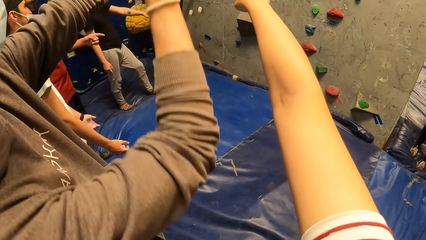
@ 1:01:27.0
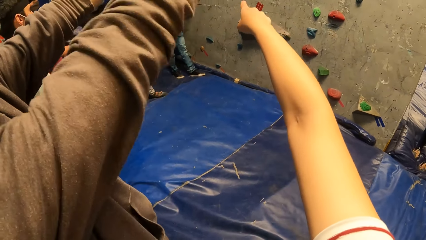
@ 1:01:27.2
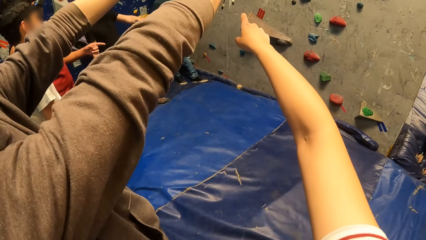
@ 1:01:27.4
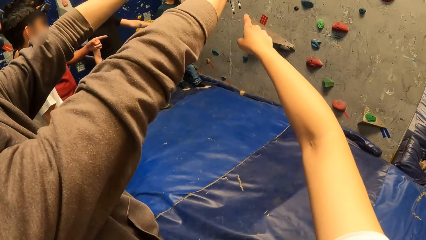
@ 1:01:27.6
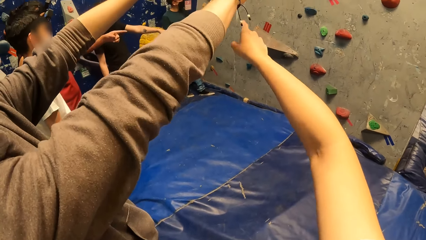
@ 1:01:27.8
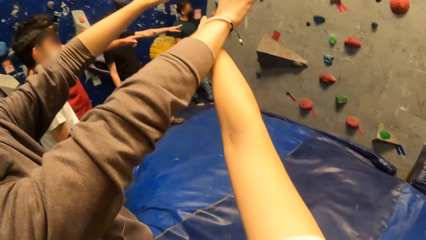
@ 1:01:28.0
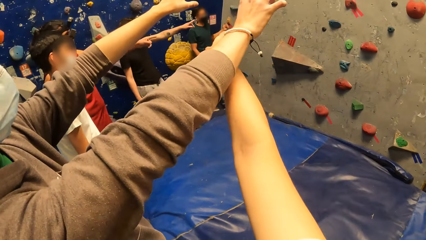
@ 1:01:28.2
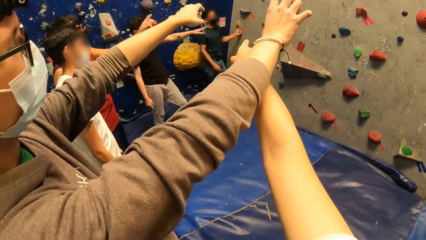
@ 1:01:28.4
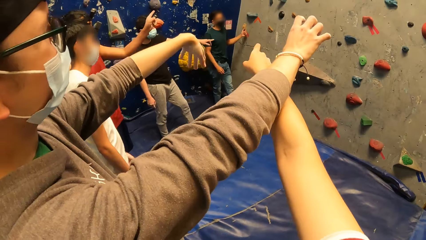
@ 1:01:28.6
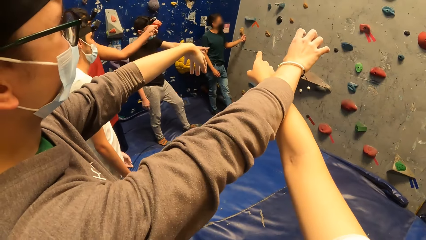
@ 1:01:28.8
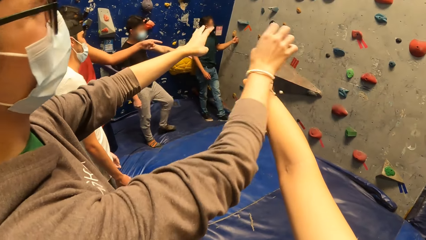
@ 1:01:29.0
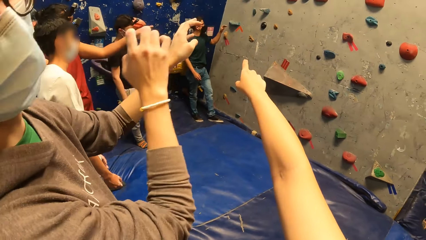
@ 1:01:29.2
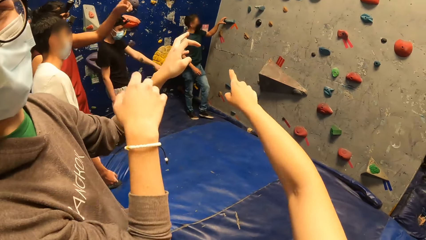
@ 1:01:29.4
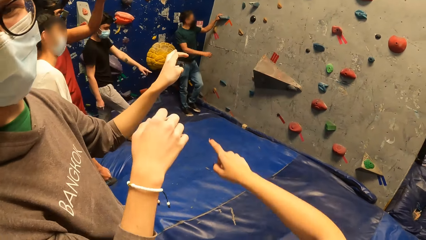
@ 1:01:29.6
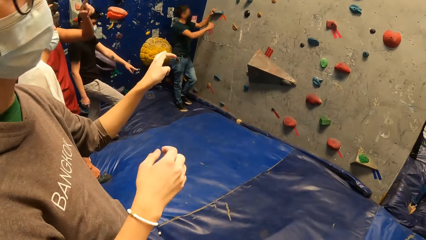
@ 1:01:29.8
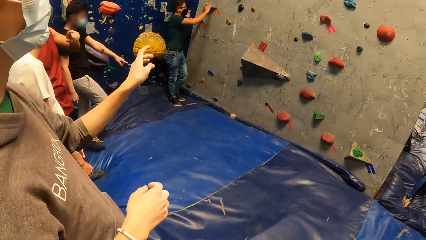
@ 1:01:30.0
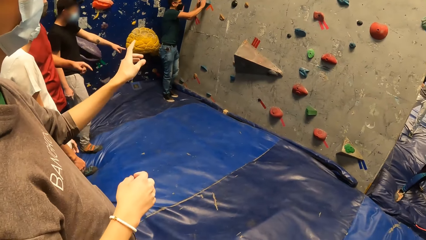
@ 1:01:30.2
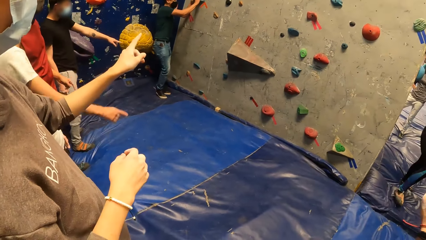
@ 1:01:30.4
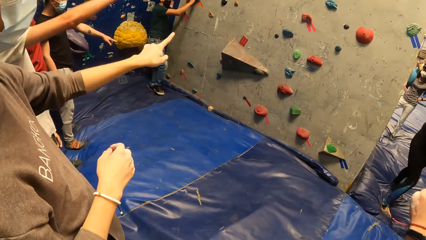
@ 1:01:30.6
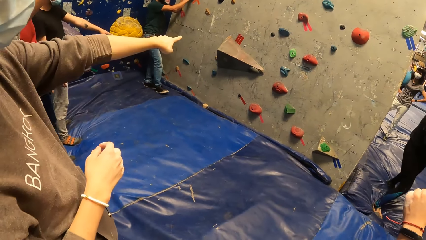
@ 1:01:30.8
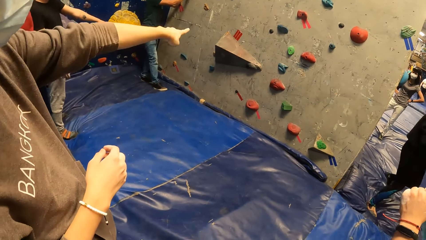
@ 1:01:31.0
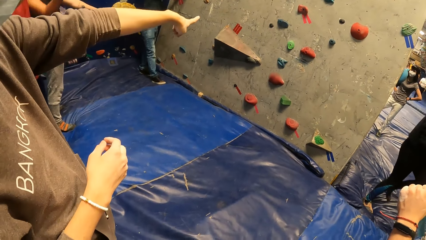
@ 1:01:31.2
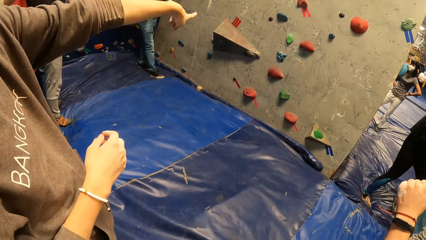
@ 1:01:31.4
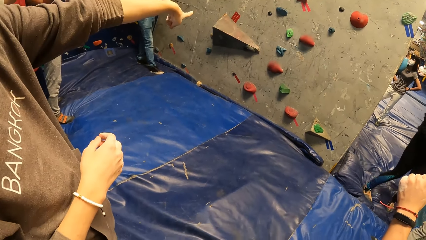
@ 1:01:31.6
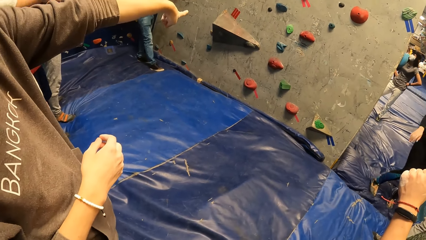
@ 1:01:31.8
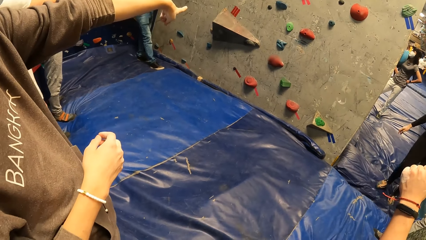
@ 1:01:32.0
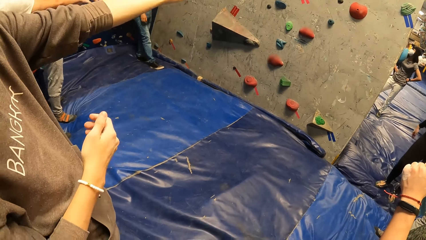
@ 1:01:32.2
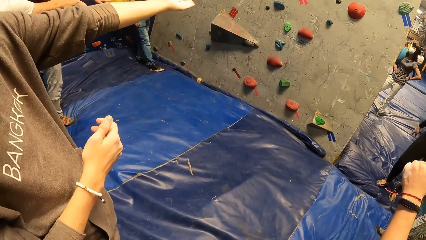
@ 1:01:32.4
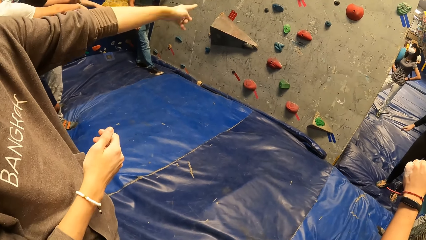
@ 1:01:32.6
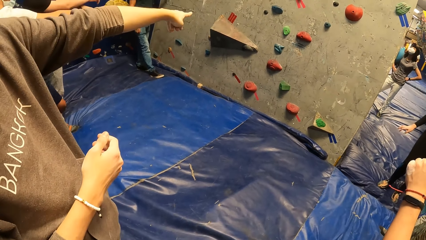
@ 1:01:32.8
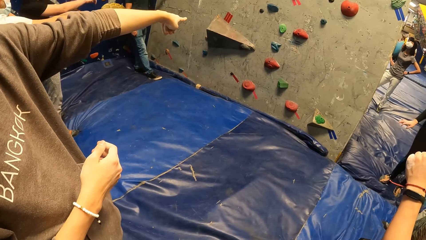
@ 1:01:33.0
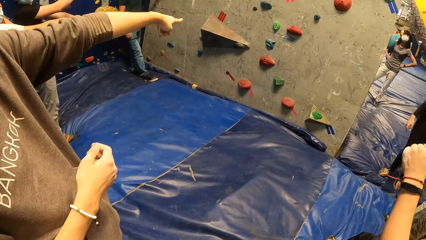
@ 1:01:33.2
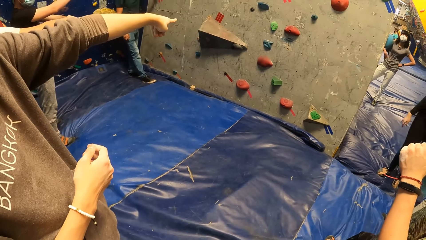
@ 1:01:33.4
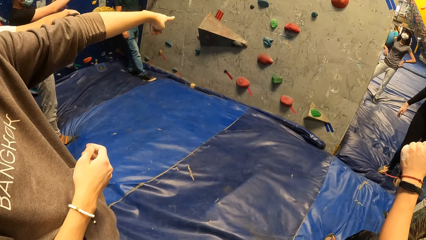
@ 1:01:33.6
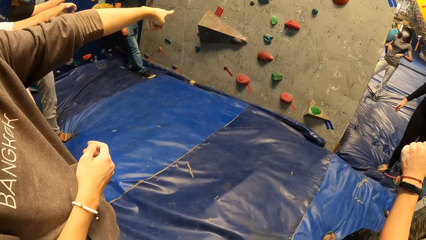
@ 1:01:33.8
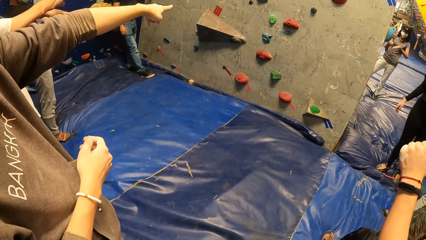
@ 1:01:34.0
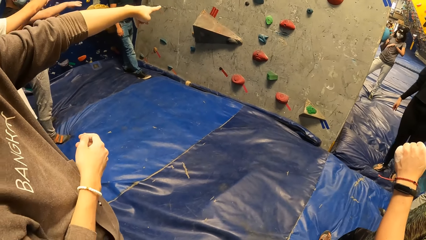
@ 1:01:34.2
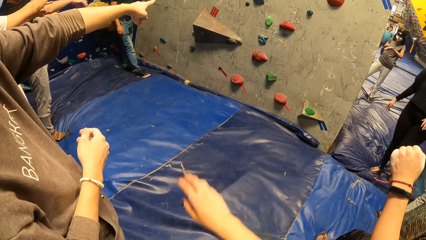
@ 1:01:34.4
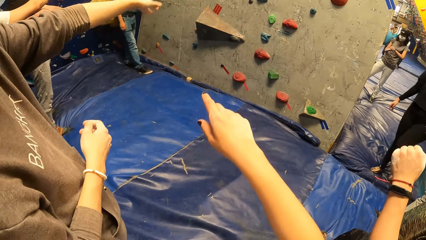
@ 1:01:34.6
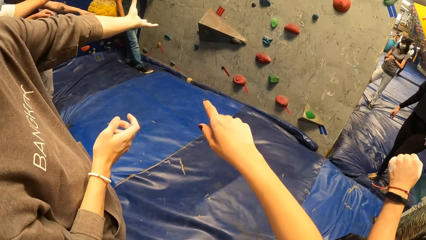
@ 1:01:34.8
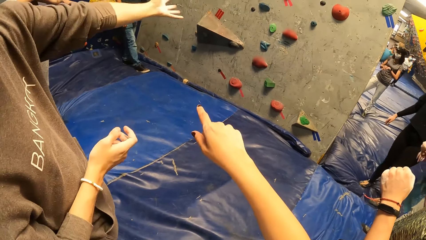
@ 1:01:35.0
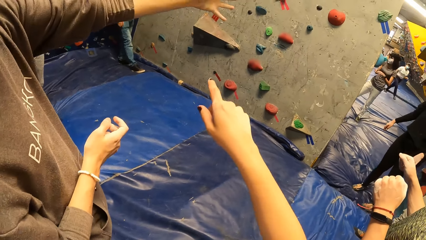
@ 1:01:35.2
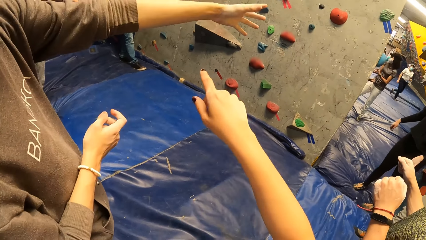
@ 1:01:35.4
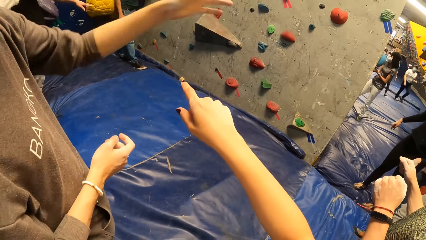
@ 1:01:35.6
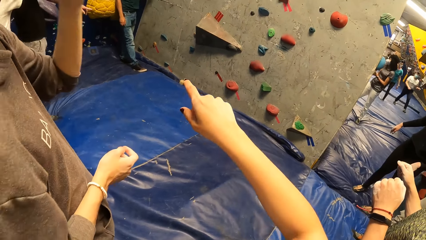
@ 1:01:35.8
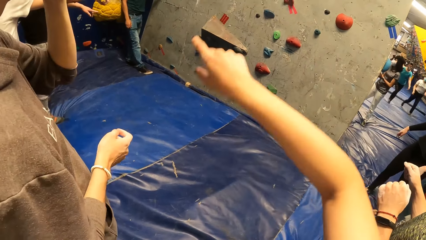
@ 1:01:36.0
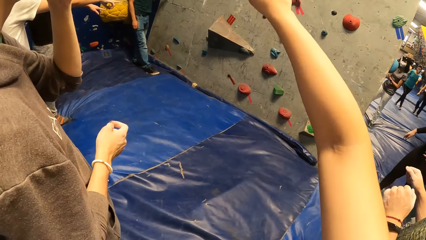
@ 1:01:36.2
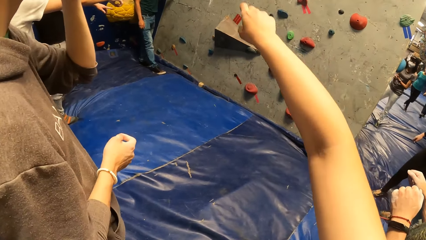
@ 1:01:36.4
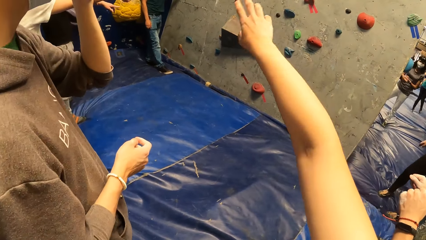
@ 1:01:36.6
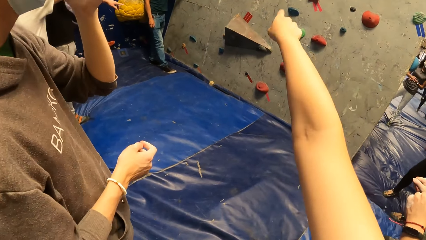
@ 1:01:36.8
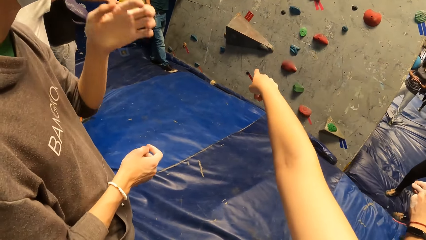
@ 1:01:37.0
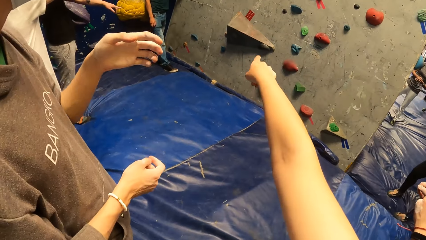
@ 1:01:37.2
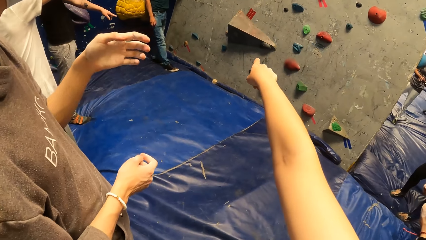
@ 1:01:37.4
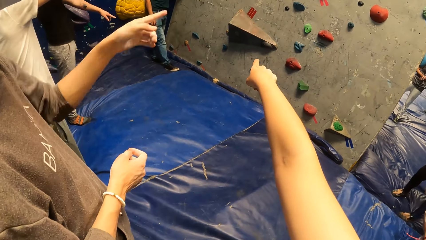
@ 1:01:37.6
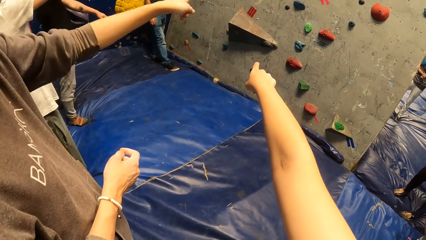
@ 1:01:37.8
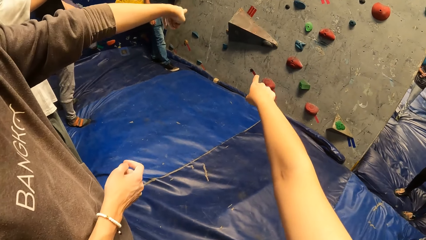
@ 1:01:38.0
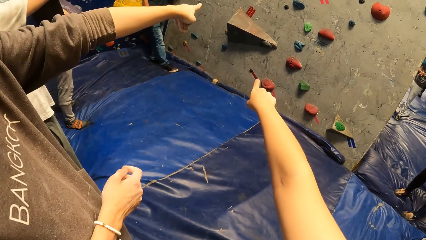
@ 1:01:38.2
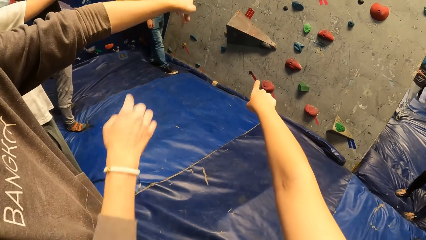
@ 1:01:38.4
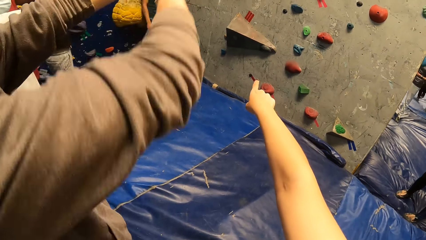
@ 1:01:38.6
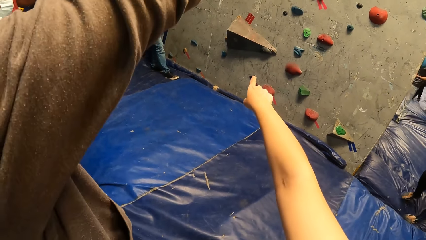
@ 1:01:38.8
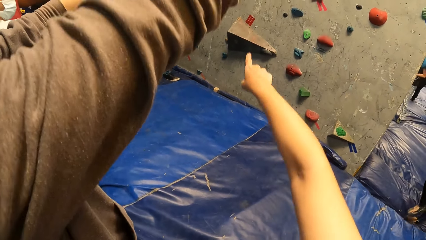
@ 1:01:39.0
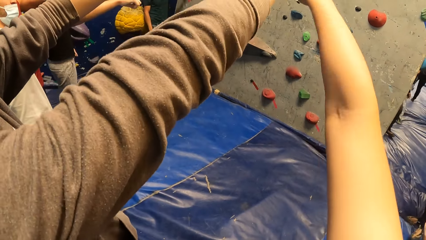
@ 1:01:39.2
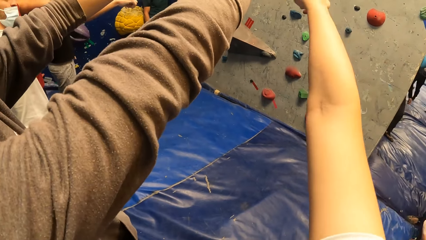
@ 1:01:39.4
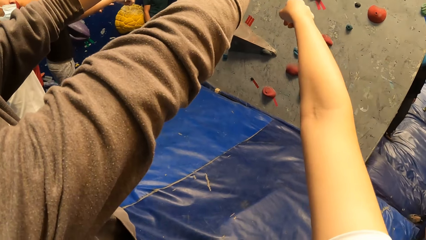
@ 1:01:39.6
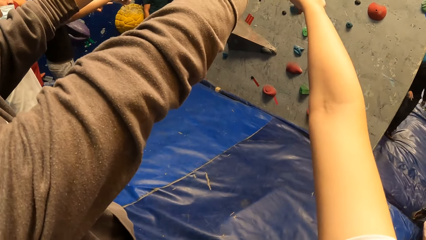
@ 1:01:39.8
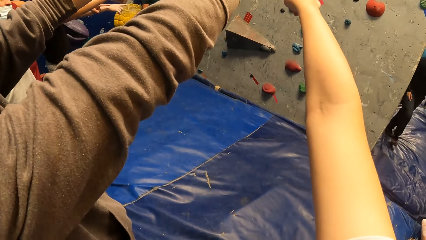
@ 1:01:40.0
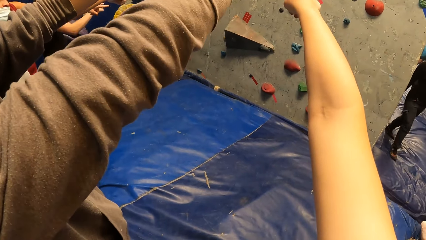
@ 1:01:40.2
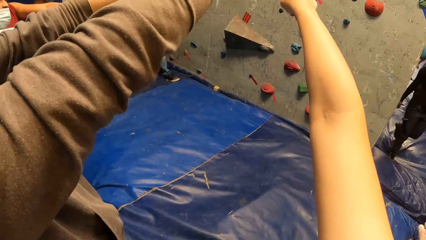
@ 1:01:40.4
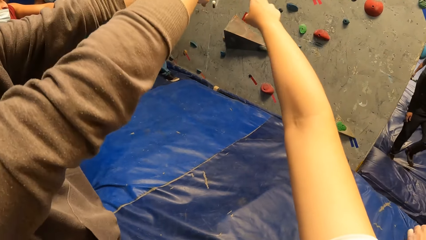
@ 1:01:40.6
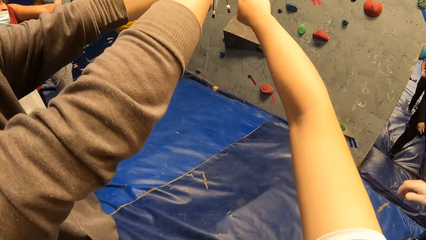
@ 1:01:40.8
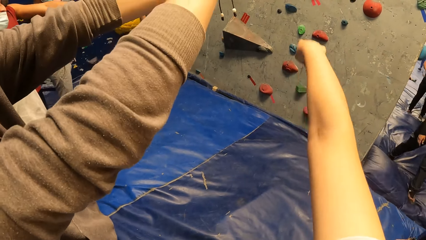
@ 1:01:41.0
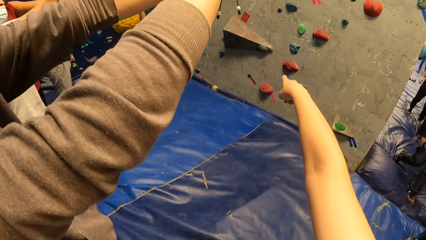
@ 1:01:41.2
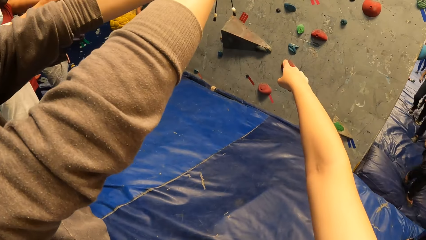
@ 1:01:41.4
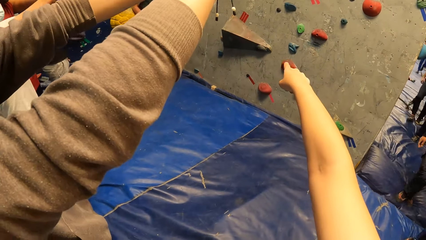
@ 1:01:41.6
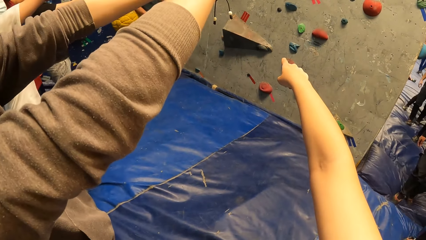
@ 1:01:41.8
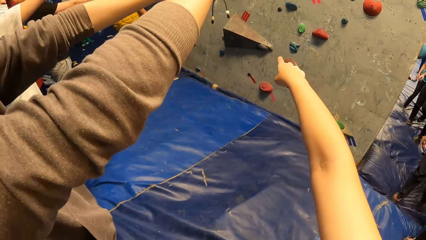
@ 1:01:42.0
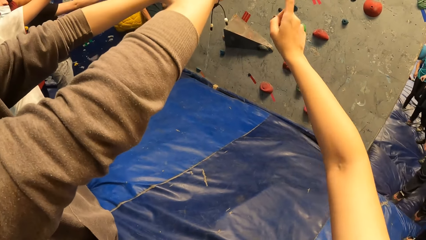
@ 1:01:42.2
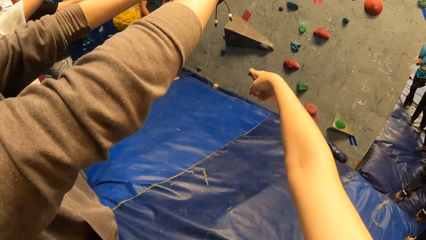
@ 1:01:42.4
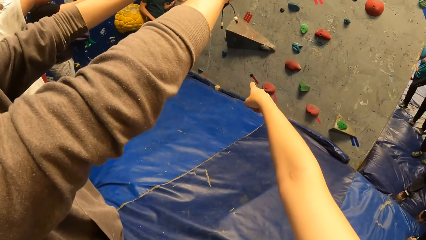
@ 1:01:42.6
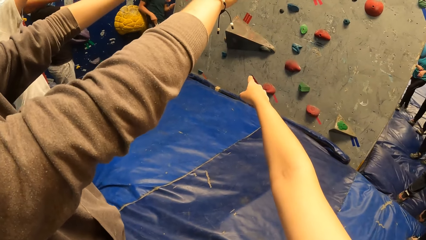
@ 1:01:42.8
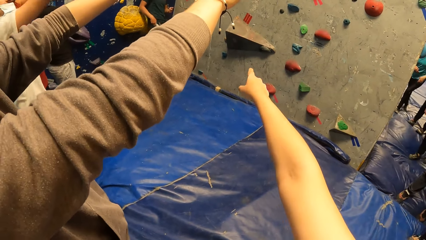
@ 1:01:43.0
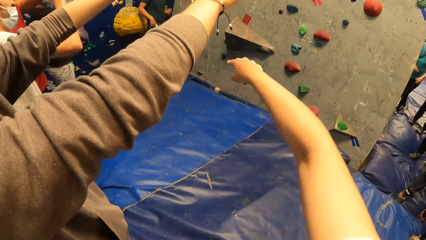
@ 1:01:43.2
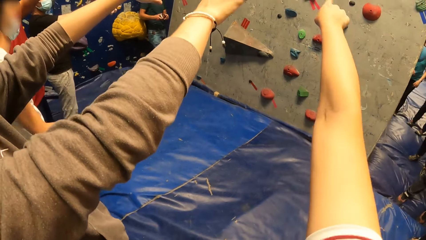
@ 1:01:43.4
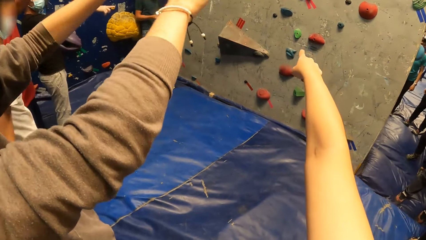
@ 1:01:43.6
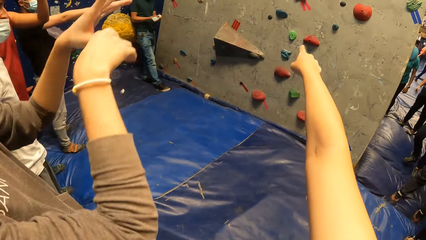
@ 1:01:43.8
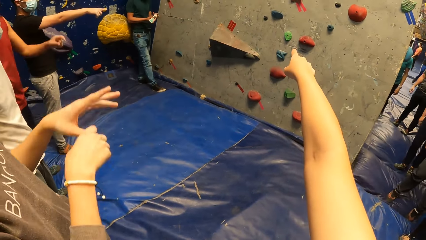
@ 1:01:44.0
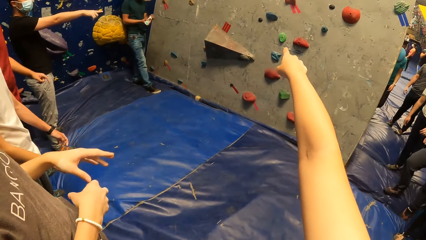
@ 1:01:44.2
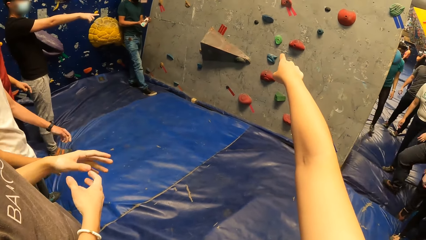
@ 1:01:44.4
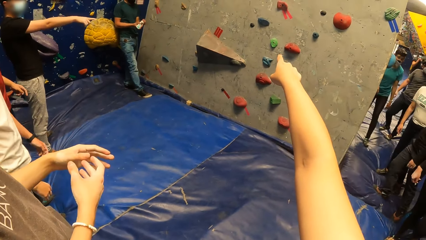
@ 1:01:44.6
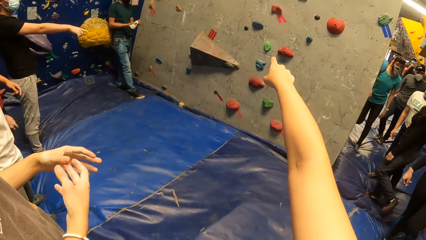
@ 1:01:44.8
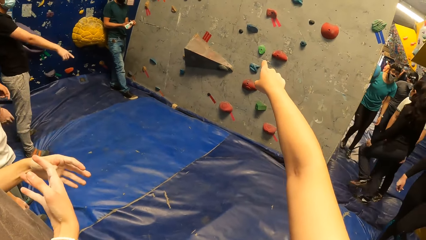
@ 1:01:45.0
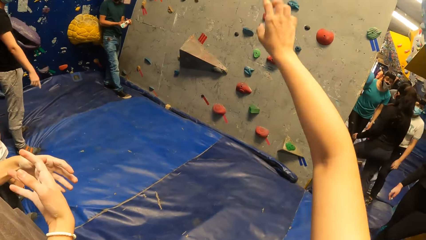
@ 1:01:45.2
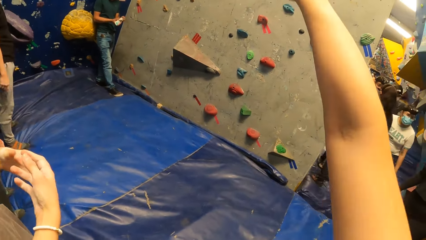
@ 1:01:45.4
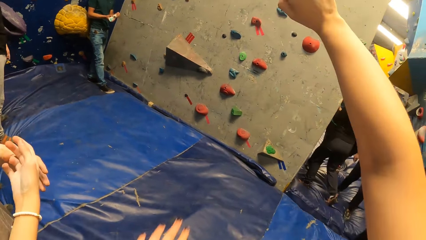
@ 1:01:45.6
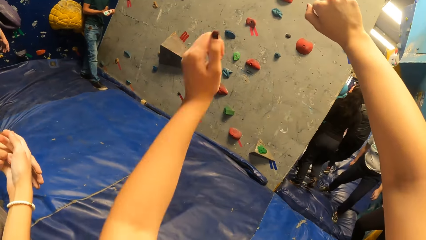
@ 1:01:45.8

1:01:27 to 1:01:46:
The camera wearer points at the wall. They touch a man's right hand with their right hand. Another man holds a climbing grip on the wall with his left hand. The camera wearer lowers their hand. The other man holds the climbing grip on the wall with his right hand. The camera wearer points at the wall. They raise their hand higher. The other man removes a liquid chalk container from his right pocket with his right hand. He removes the cover of the liquid chalk container with his left hand.
